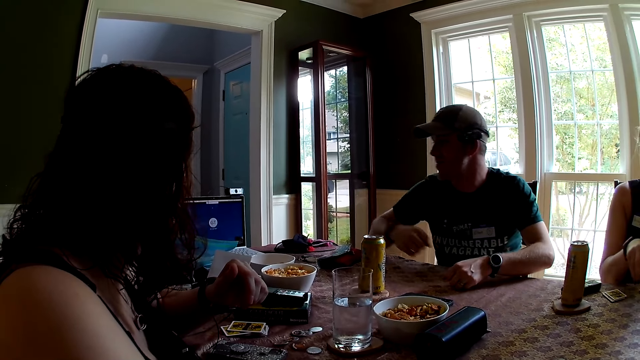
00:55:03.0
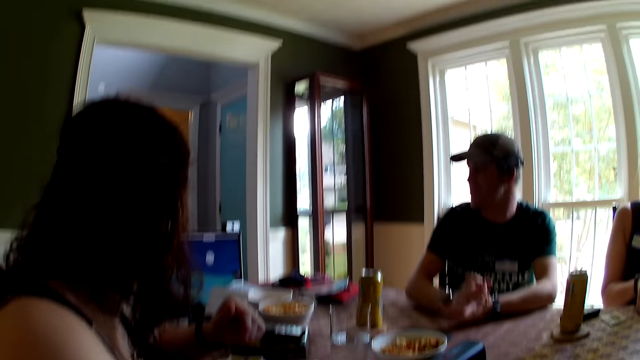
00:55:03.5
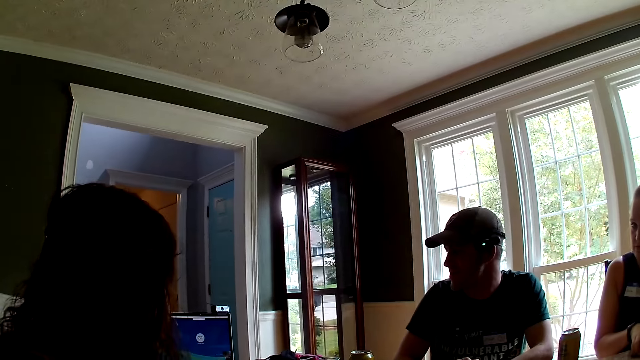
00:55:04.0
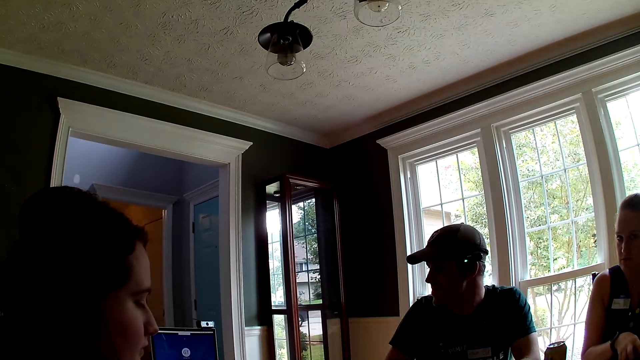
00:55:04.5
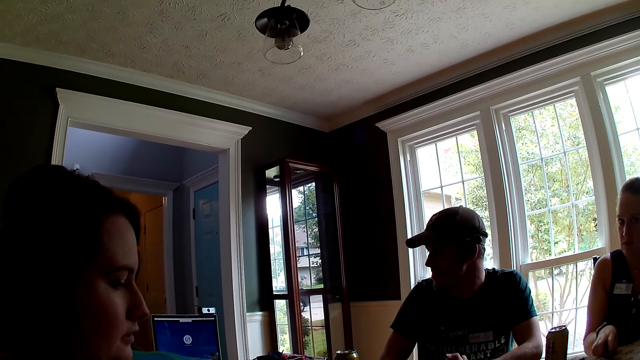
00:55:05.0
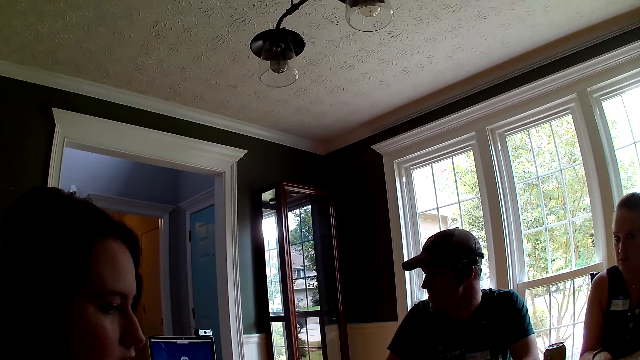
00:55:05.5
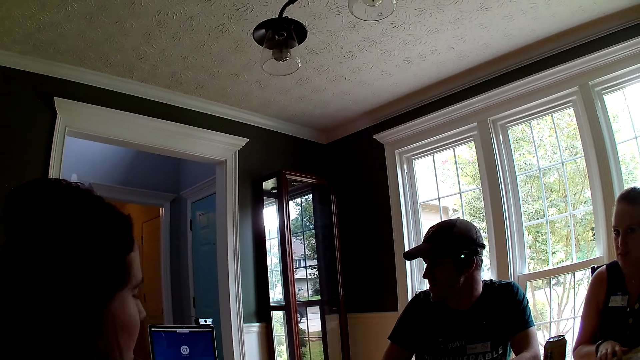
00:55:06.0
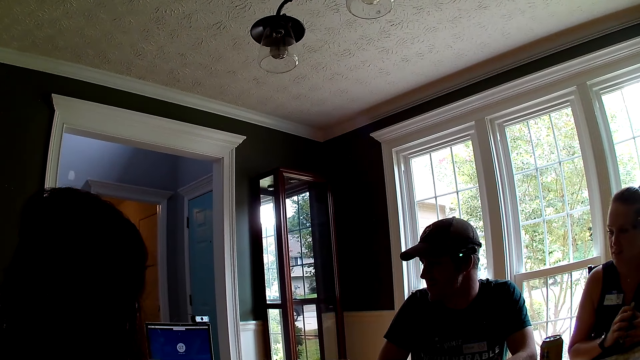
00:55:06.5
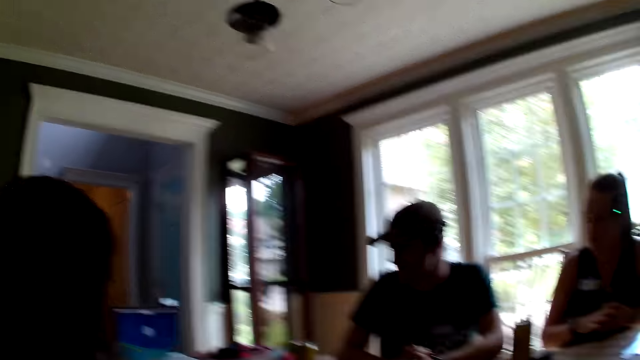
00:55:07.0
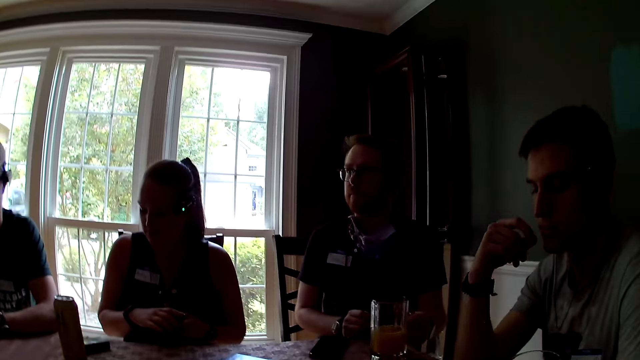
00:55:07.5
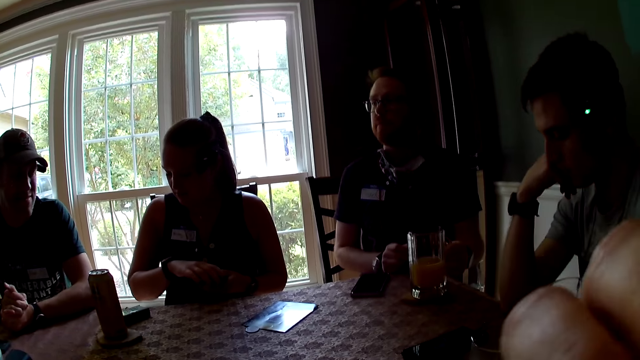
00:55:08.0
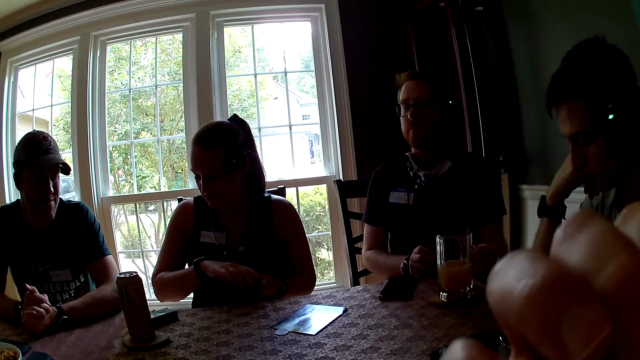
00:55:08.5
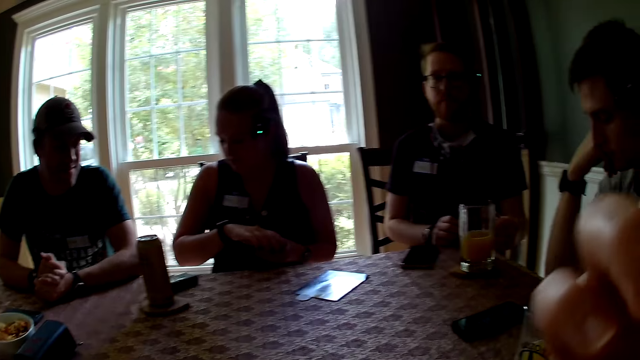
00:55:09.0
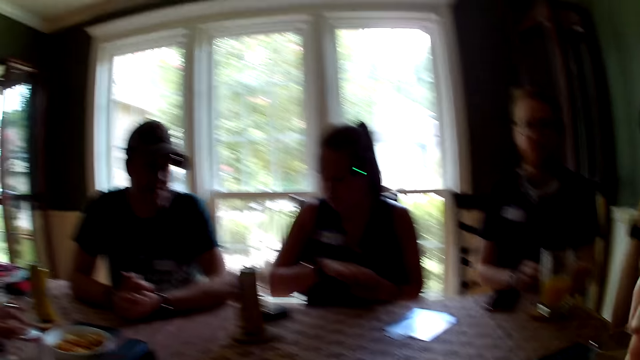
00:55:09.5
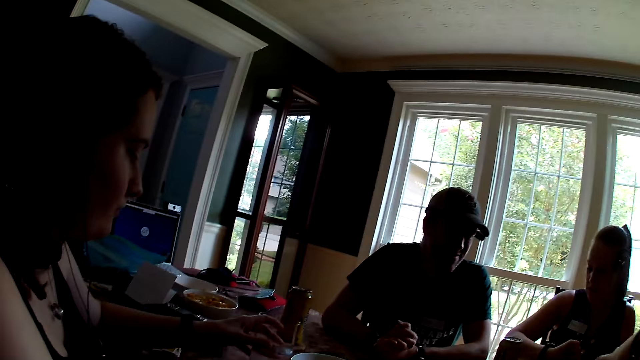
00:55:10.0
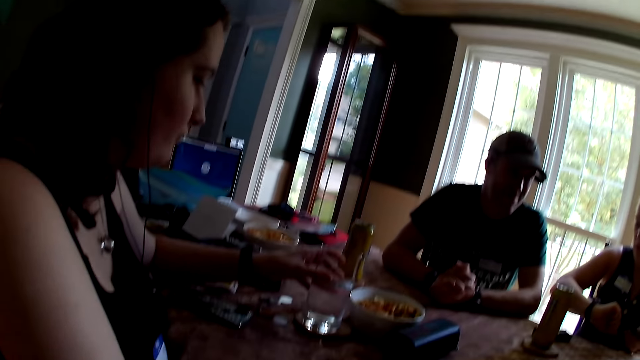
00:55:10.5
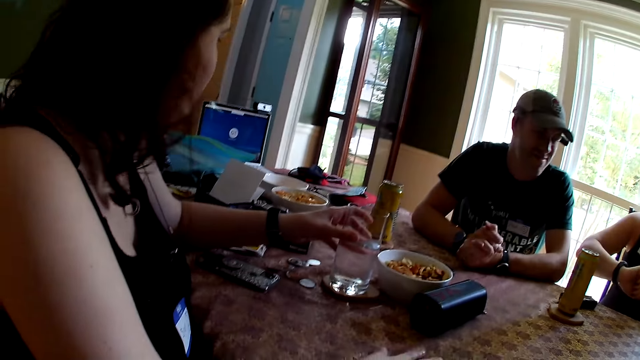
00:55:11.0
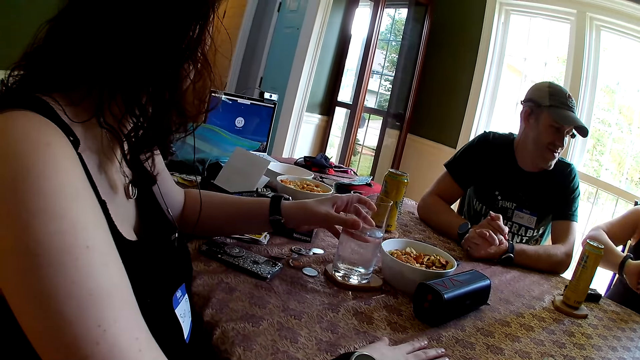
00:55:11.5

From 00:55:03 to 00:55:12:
A man puts his hands together. The camera wearer talks to a monitor. A woman picks up some cards from the dining table with her right hand. The camera wearer touches her nose with her right hand.

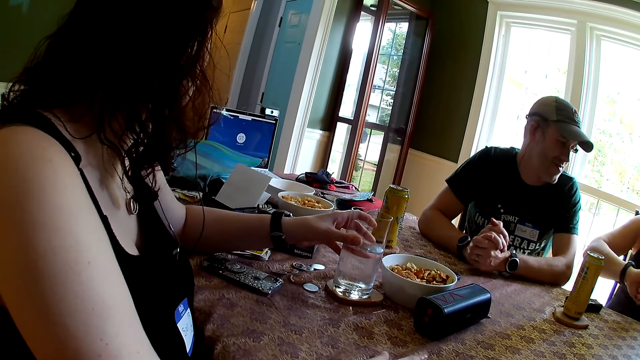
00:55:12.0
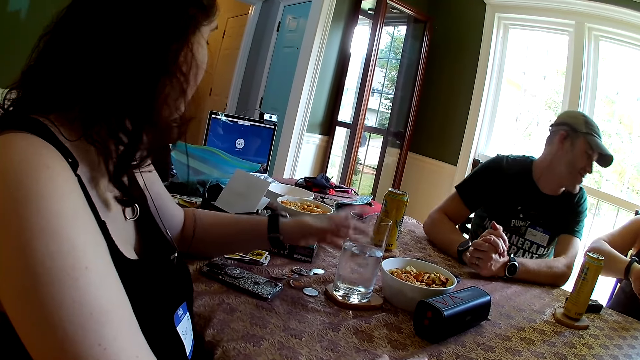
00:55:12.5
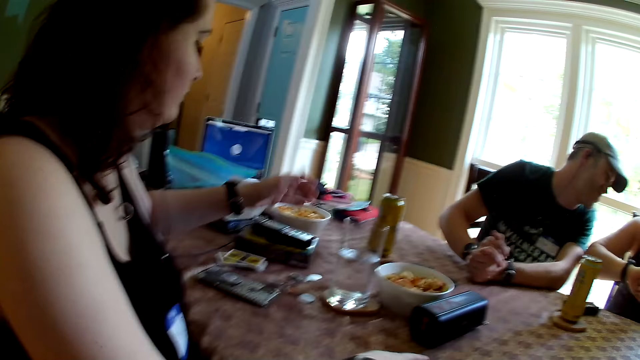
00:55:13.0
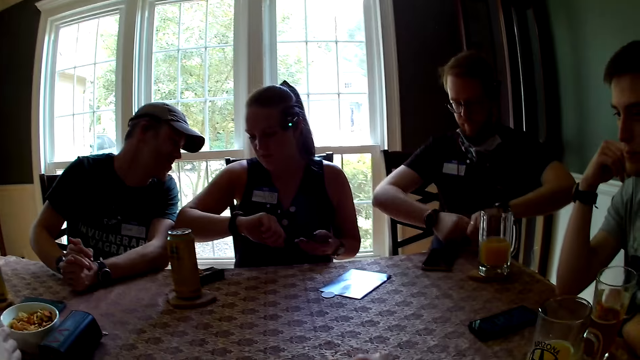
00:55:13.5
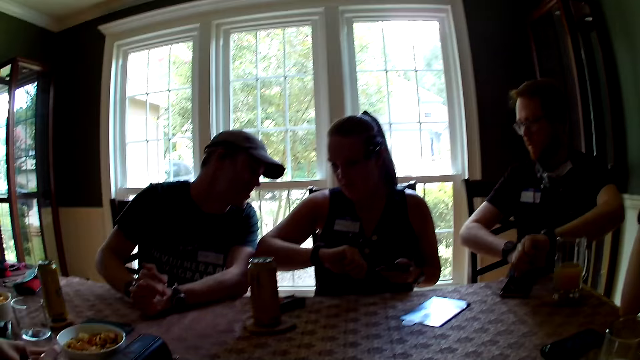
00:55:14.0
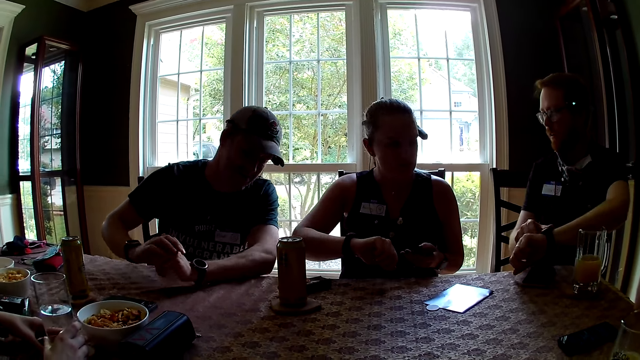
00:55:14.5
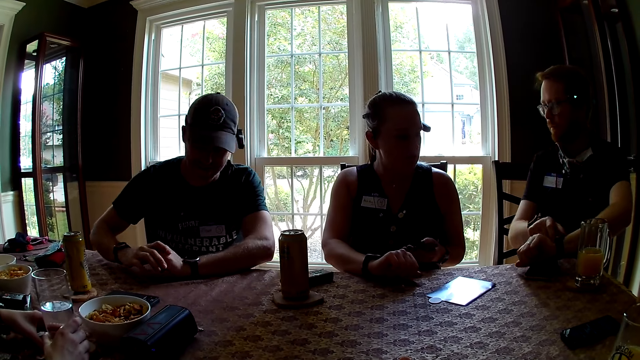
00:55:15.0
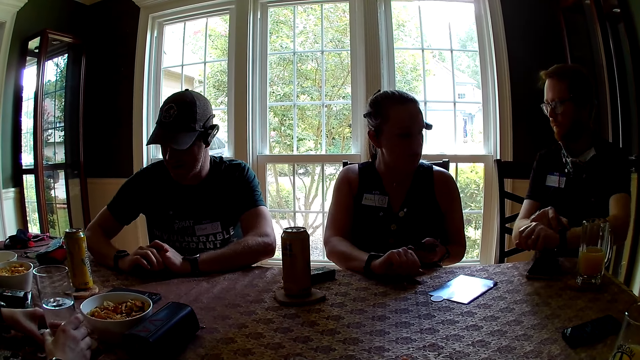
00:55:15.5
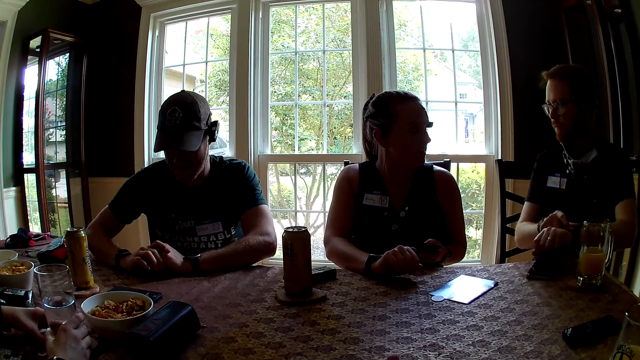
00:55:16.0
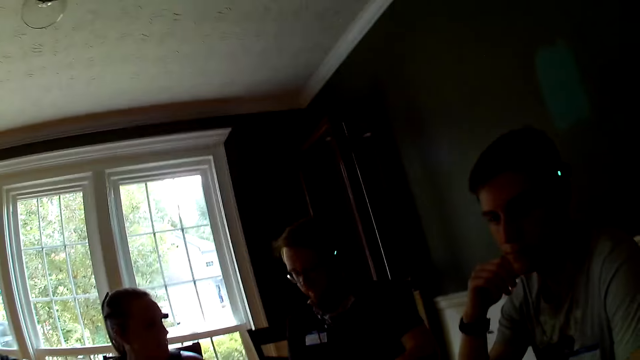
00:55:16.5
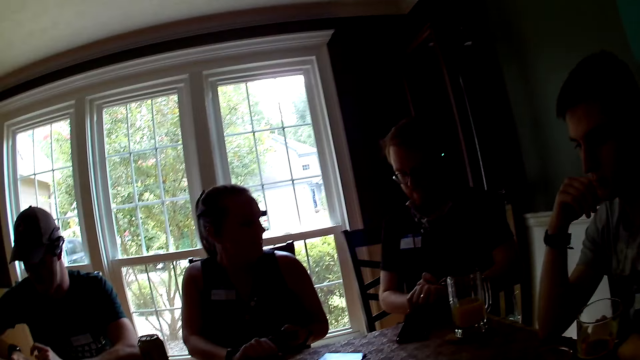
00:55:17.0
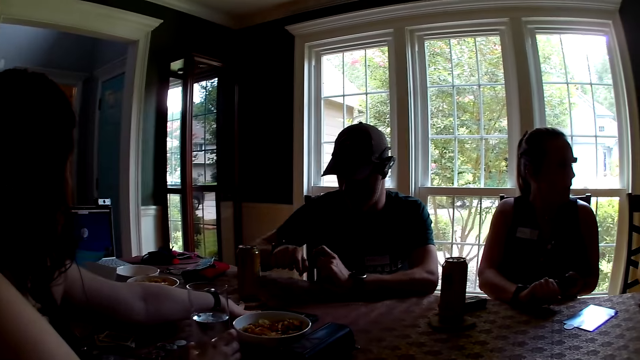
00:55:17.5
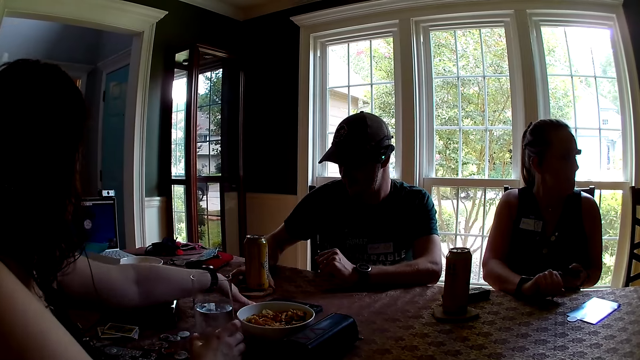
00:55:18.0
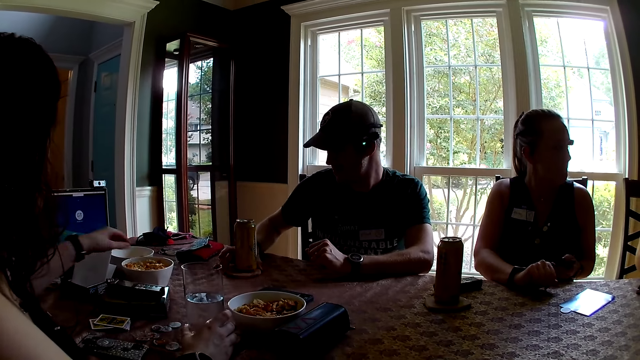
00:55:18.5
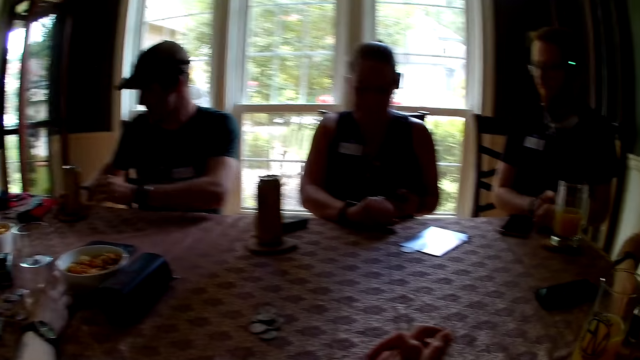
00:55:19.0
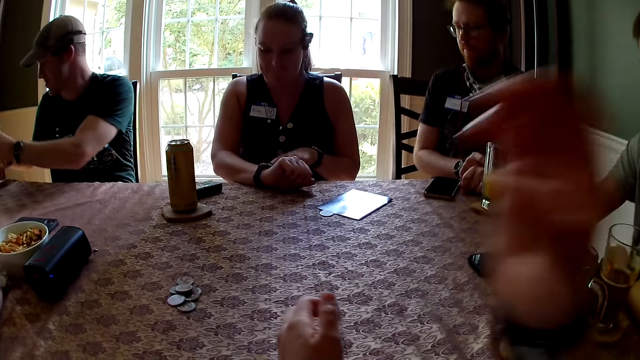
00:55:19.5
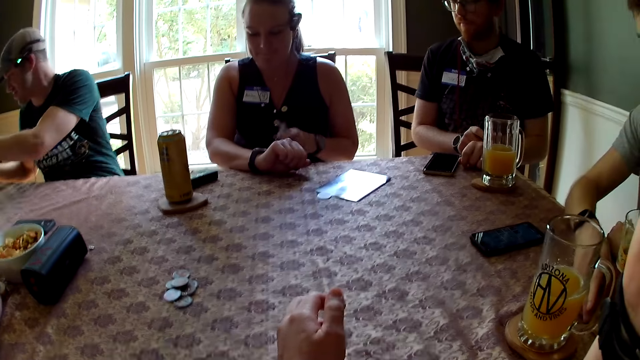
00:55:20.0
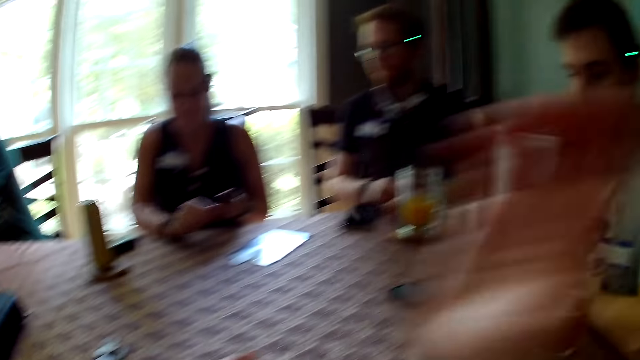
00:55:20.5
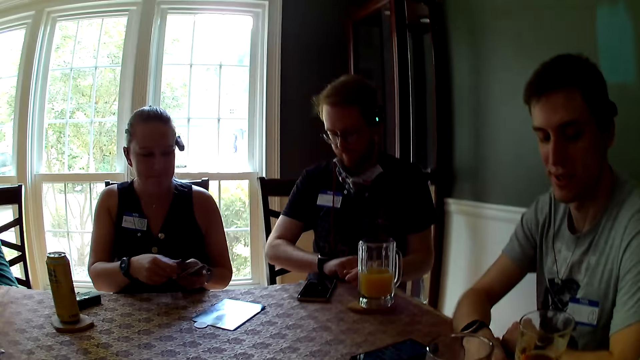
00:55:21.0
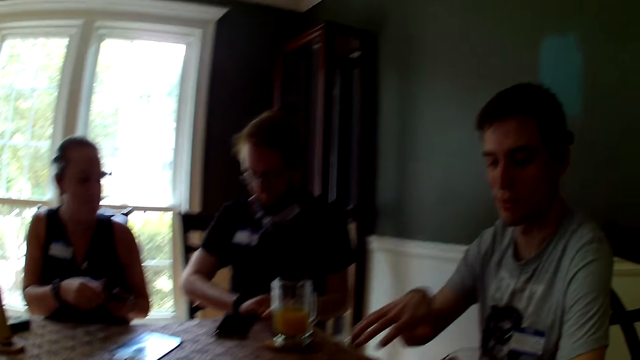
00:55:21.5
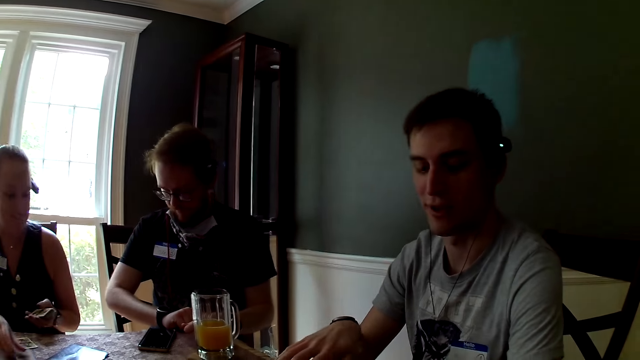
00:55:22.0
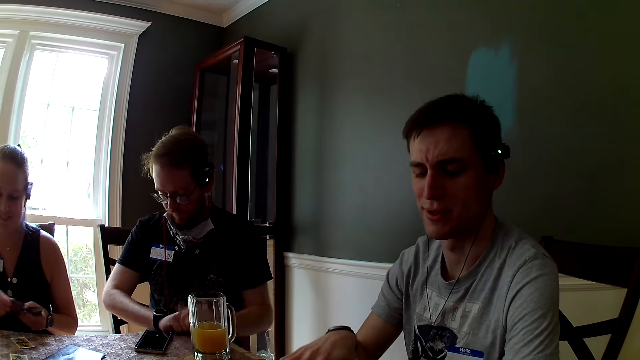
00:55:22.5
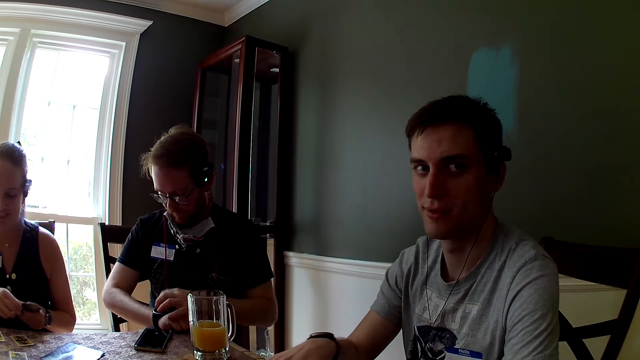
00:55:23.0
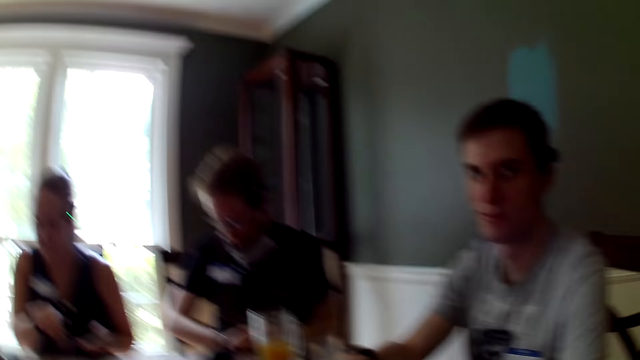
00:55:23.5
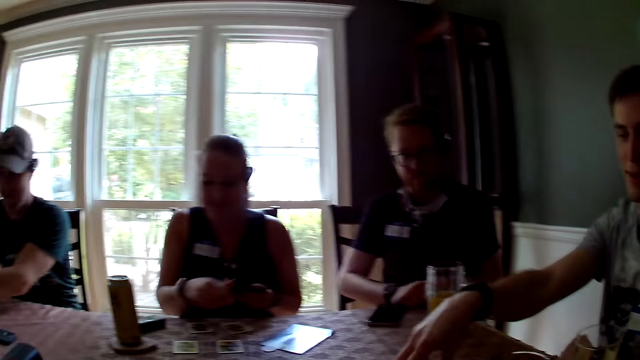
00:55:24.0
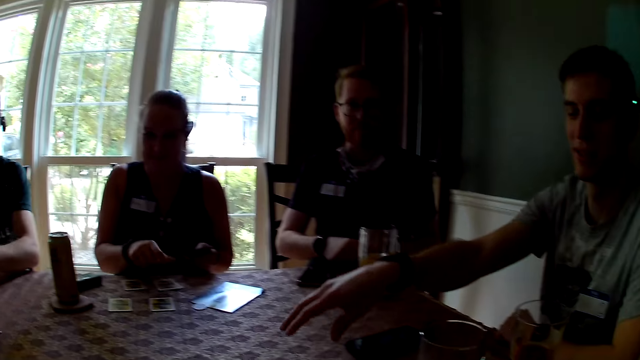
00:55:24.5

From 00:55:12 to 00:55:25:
A man adjusts a wrist watch on his left wrist with his right hand. Another man touches a wrist watch on his right wrist with his left index finger. A woman moves a can drink on the dining table with her left hand. The second man moves the can drink on the dining table with his right hand. The first man touches his left wrist with his right hand. A third man moves a glass of juice on the dining table with his right hand. The second man picks up the can drink from the dining table with his left hand. The camera wearer touches her glasses with her right hand. Another woman taps a wrist watch on her right wrist with her left index finger and drops some cards on the dining table with her right hand. The third man converses with the camera wearer. The first man touches a wrist watch on his right wrist with his left hand.
